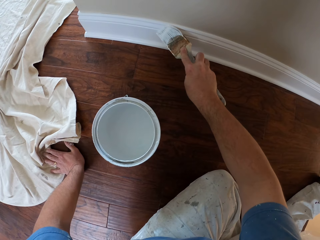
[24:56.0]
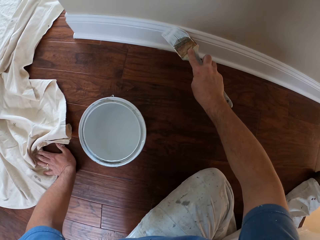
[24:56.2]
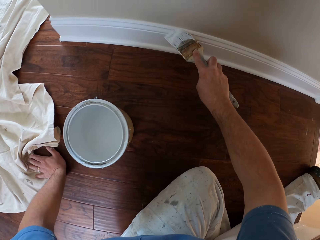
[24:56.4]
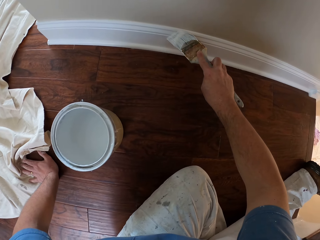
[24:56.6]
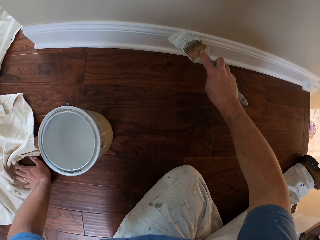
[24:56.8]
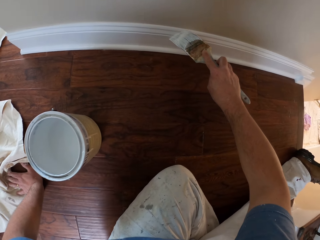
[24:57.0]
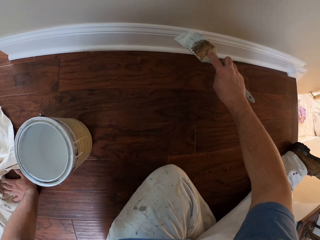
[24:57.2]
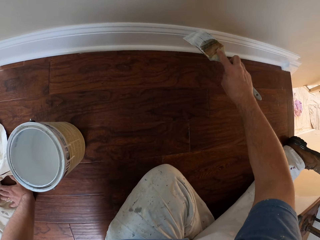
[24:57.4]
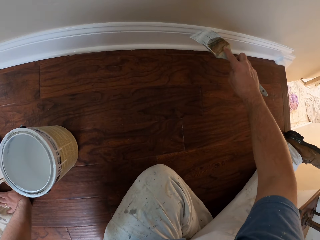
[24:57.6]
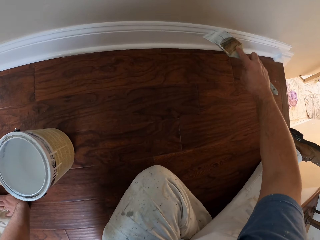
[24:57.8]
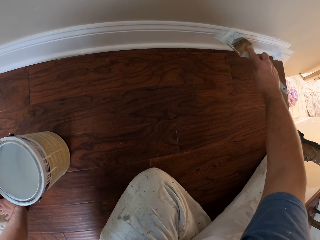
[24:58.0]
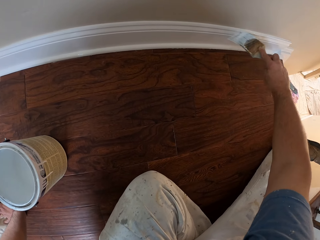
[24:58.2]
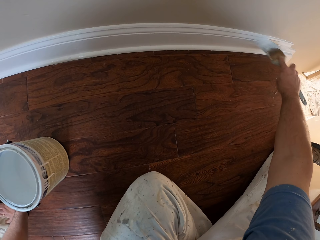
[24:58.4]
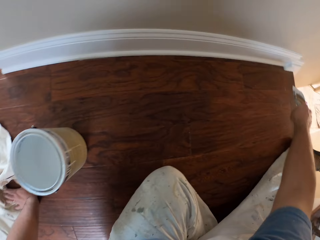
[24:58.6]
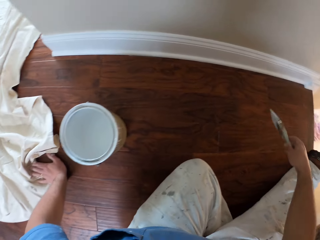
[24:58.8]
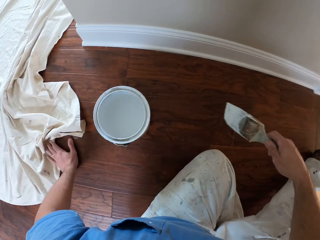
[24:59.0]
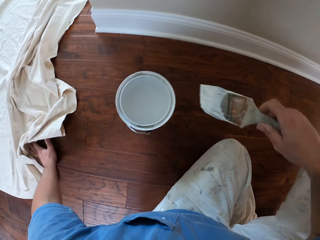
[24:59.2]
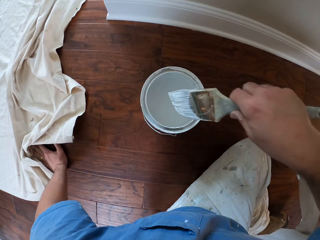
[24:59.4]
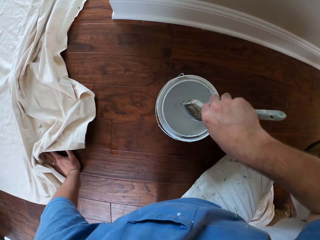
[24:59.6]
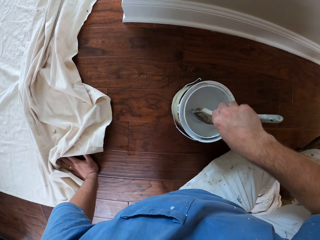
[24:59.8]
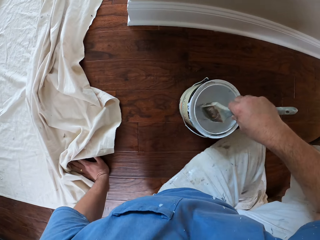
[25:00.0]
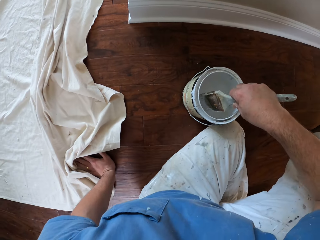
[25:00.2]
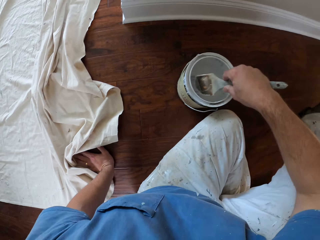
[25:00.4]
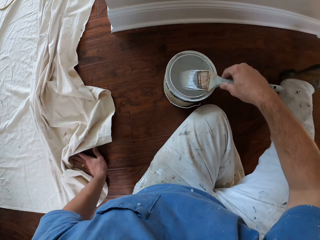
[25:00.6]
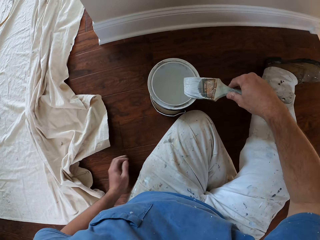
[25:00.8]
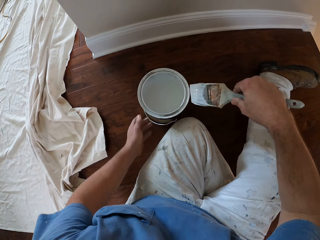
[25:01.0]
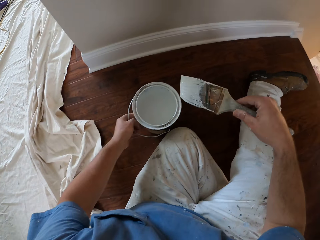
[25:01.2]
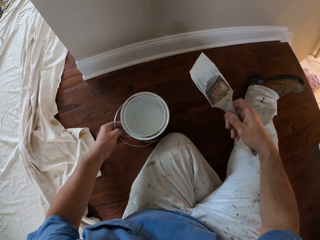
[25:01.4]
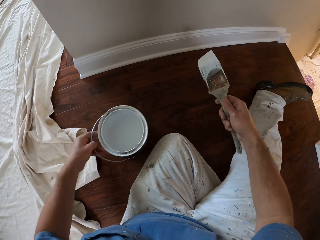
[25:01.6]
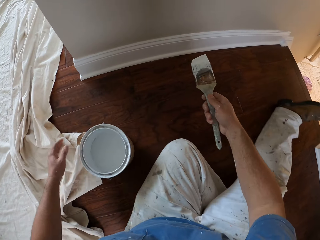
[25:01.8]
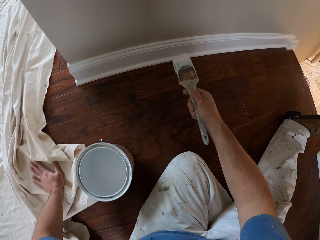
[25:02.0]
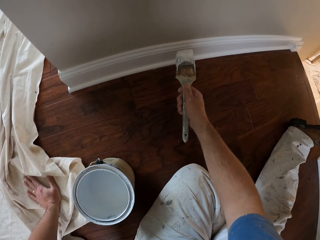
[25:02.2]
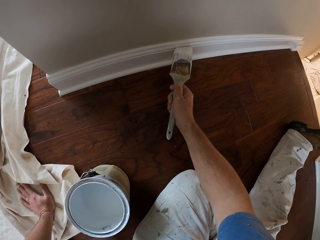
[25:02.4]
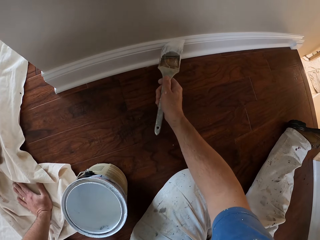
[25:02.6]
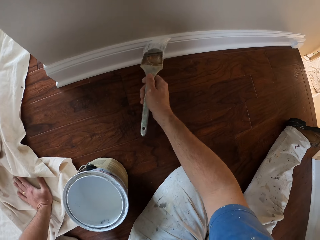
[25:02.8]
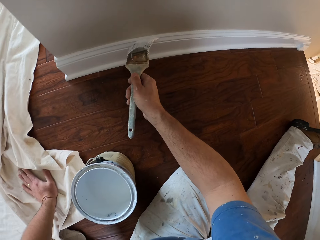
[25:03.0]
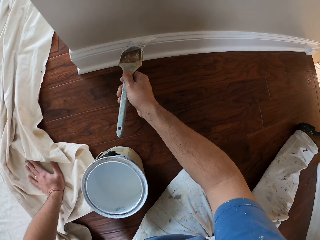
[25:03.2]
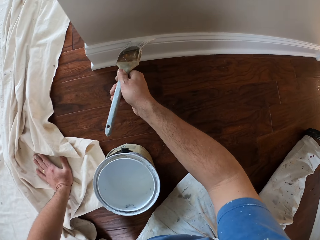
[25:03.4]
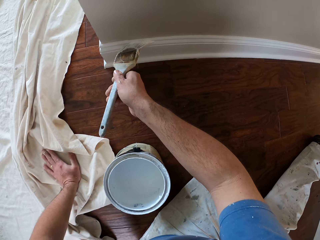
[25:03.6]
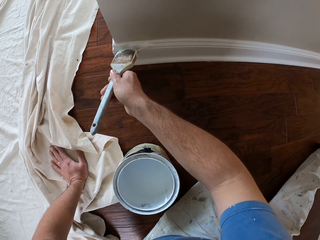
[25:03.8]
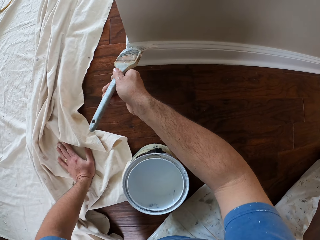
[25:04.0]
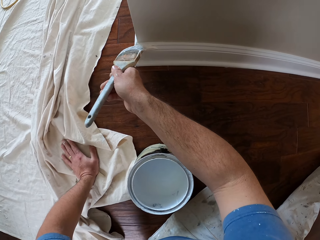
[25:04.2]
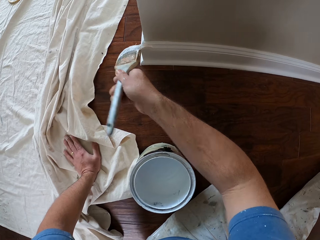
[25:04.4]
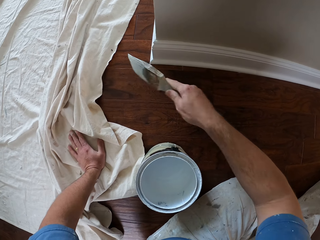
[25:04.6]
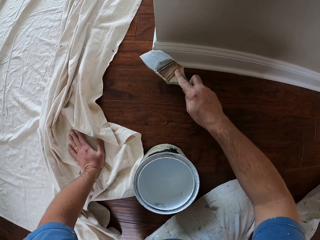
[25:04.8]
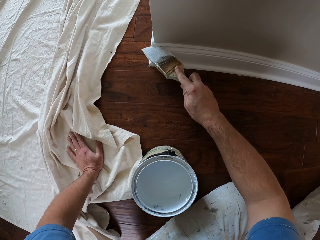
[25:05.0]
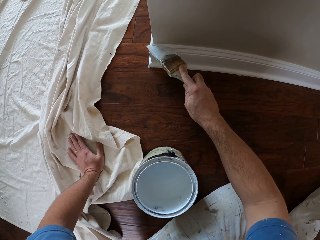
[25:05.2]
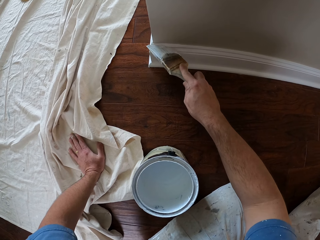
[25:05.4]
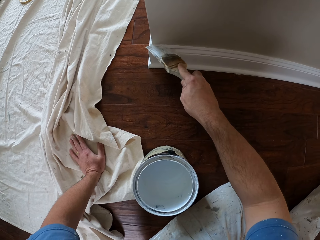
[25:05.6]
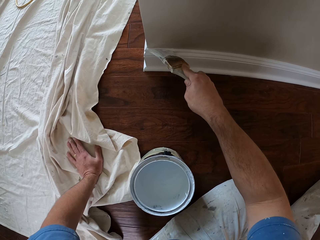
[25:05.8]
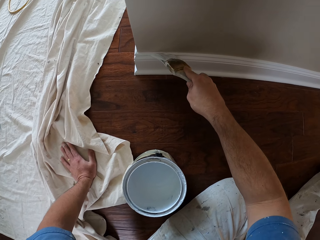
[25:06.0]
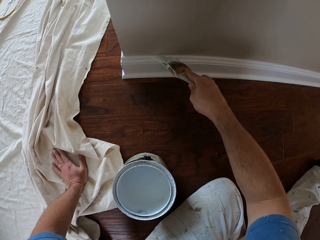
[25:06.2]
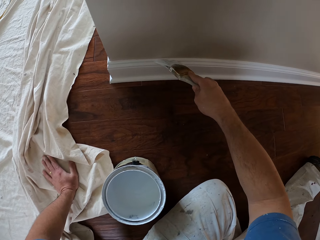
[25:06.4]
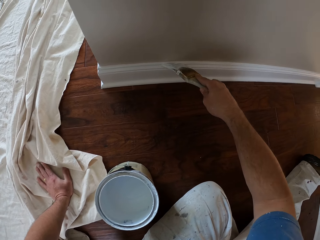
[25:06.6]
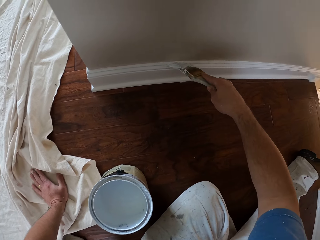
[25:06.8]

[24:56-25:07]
The camera wearer dips the paintbrush into the paint bucket. He moves his body on the floor towards the paint bucket. He moves the paint bucket sideways. He paints the baseboard of the wall using the paintbrush.

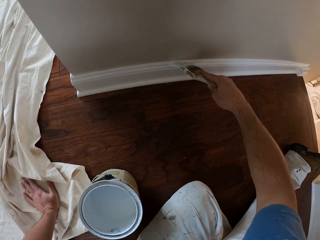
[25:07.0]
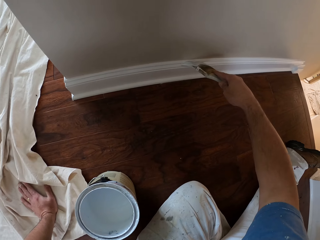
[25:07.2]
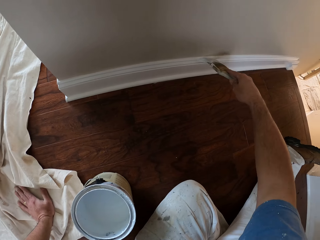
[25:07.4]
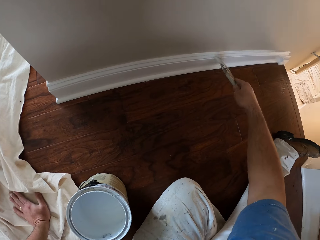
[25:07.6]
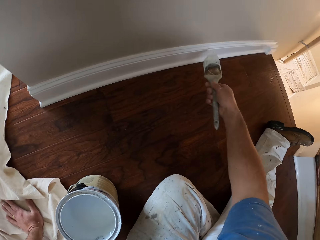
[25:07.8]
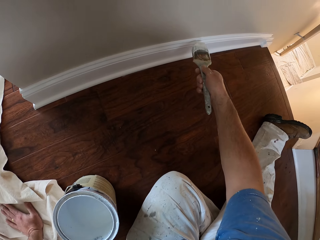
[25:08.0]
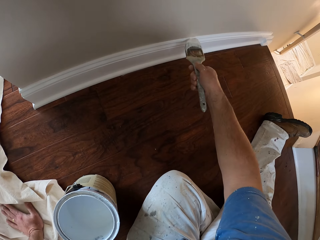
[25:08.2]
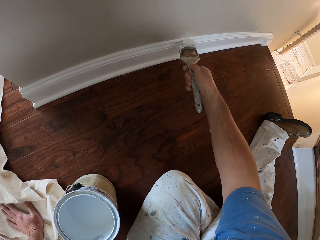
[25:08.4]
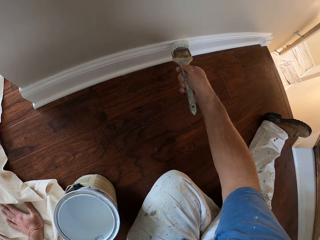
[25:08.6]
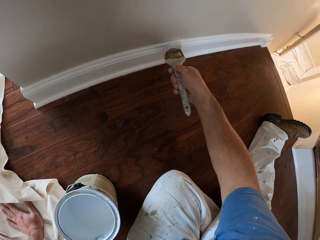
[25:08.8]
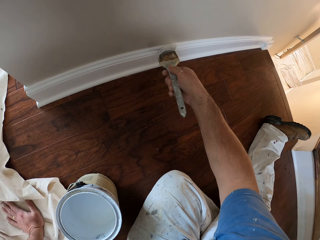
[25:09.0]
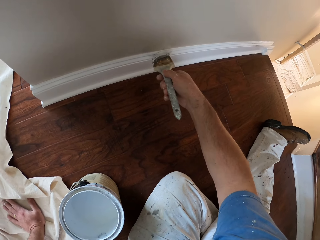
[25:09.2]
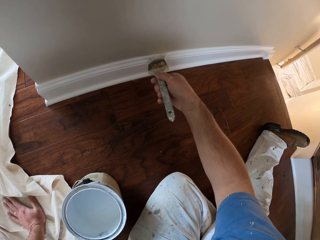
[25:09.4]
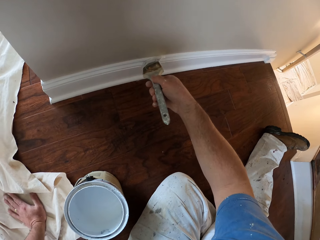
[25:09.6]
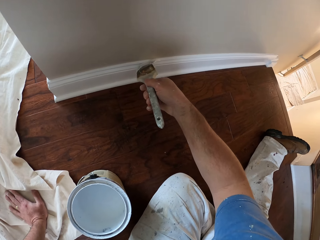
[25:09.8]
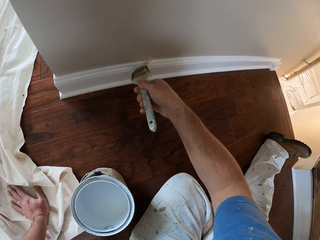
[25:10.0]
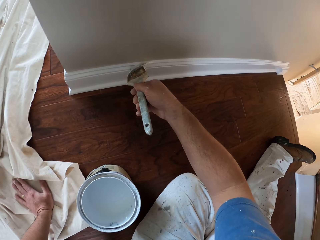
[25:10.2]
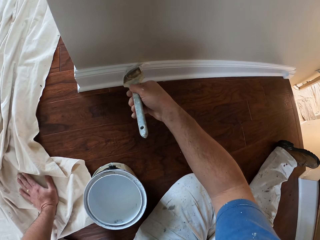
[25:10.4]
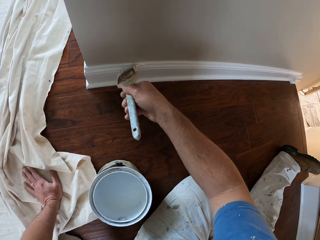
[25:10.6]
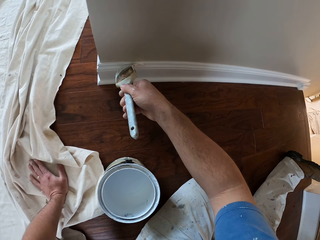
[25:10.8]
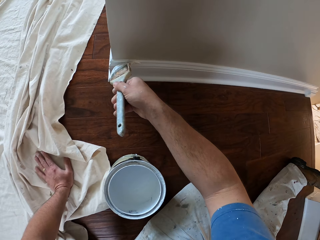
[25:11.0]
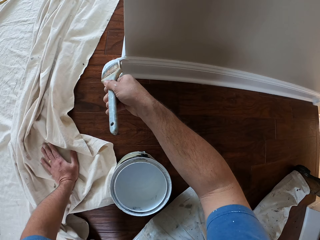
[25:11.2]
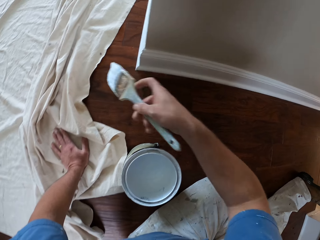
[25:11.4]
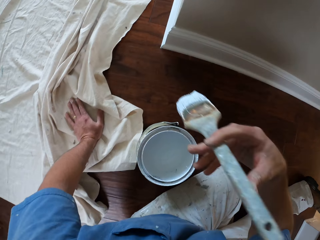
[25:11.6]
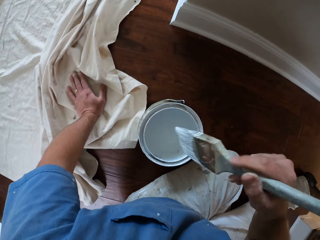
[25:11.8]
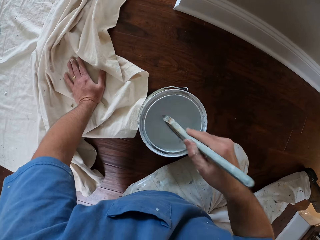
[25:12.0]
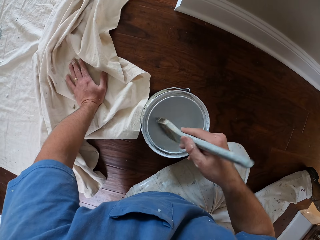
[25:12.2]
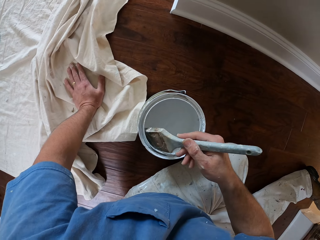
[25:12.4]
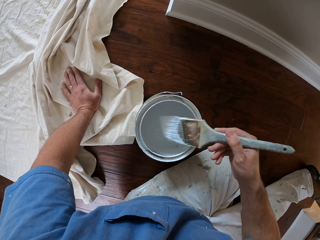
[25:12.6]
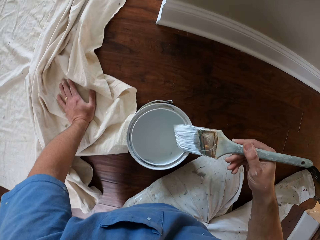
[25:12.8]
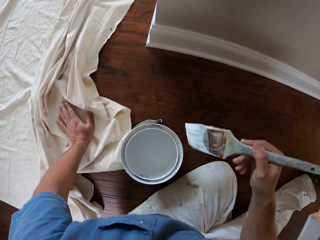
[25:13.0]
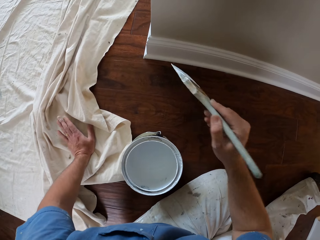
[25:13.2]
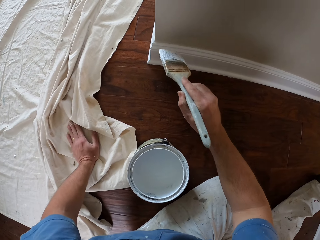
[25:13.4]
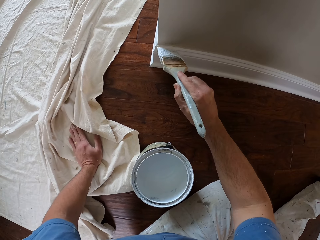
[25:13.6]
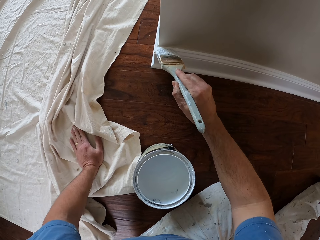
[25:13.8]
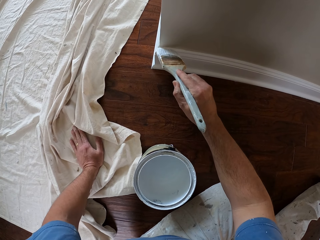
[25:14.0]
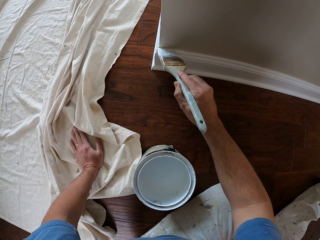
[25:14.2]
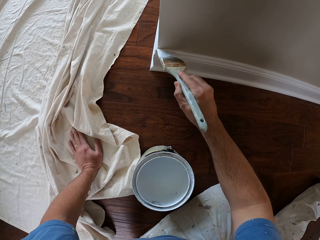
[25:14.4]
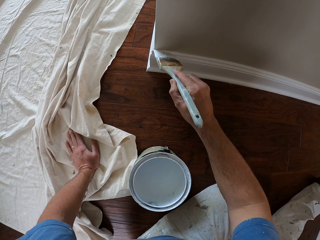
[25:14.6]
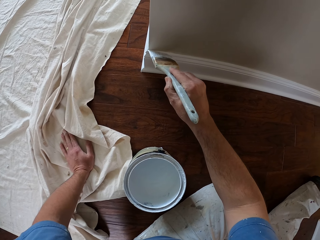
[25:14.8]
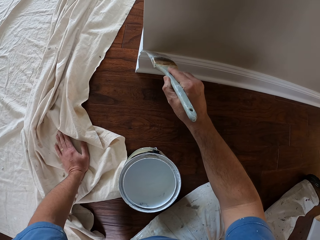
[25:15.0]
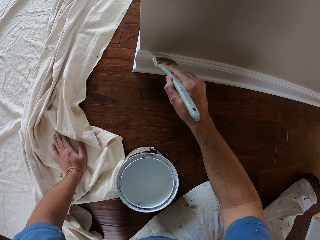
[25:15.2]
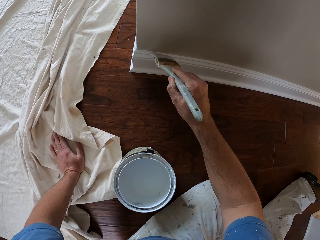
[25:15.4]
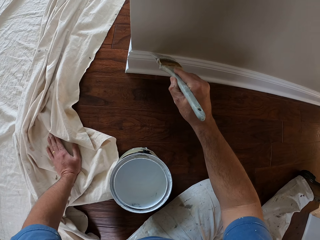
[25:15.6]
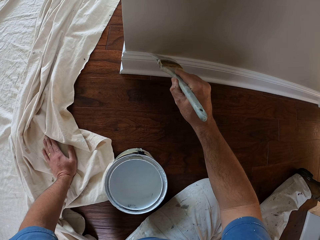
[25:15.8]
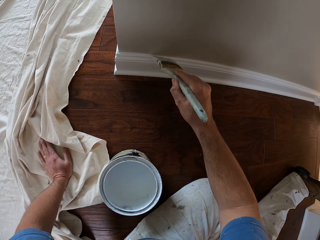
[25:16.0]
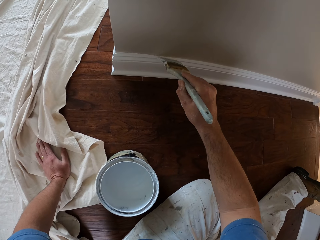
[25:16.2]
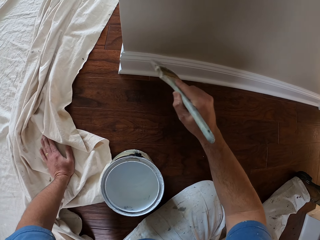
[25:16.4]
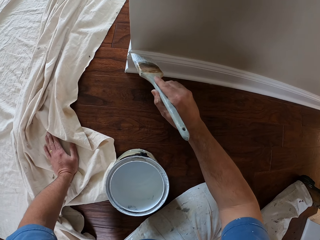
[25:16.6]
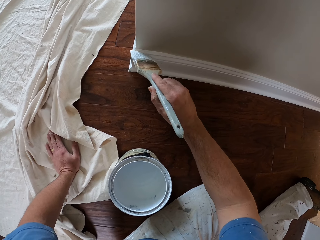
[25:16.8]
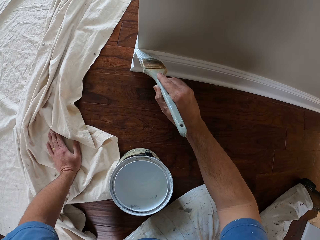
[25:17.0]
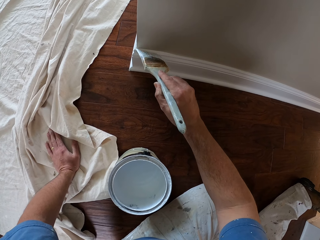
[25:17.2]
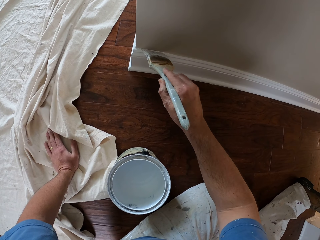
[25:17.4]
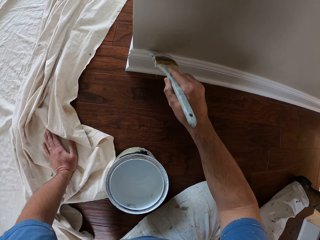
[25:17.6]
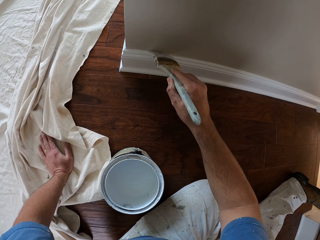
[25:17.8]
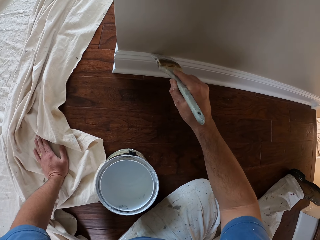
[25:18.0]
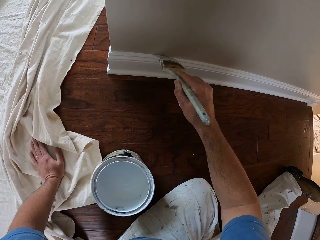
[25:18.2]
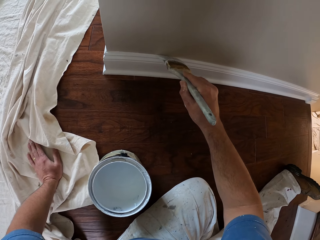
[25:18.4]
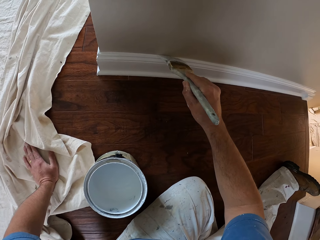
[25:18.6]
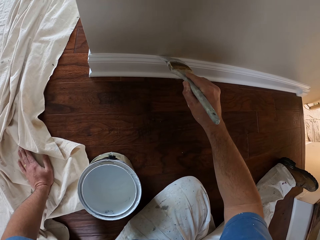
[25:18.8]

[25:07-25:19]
The camera wearer dips the paintbrush into the paint bucket. They paint the baseboard of the wall using the paintbrush.
